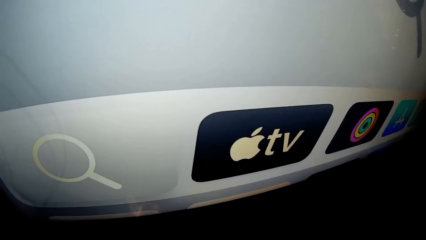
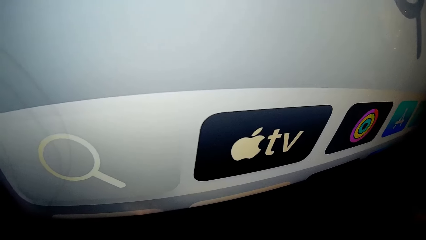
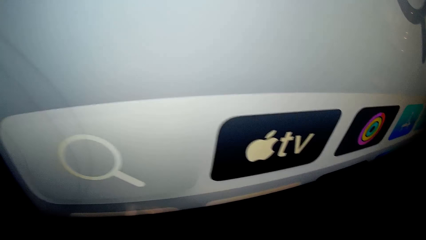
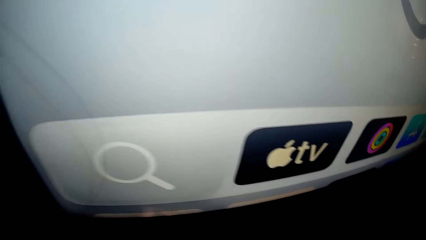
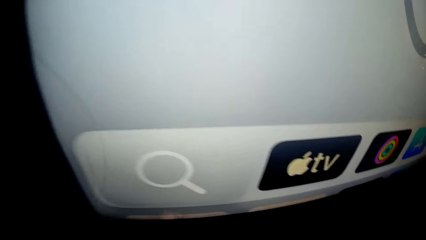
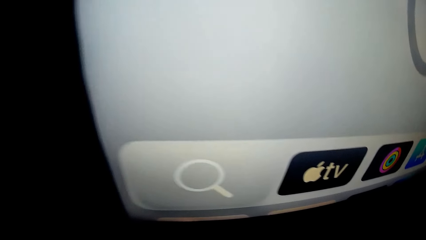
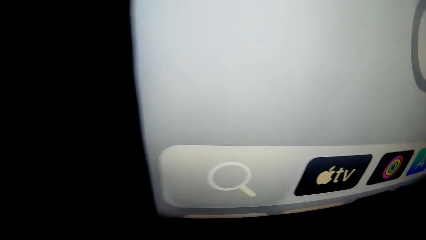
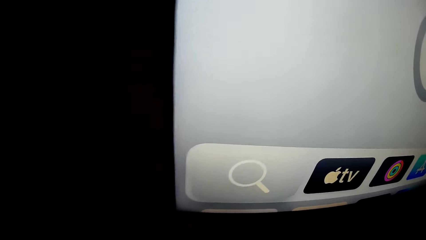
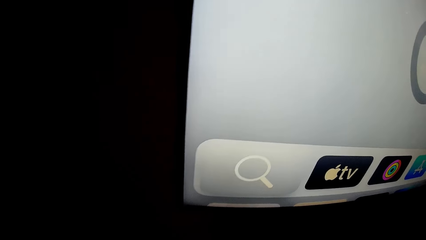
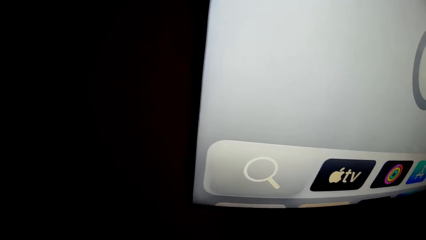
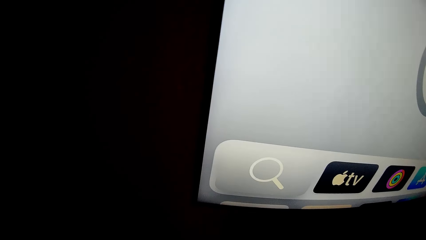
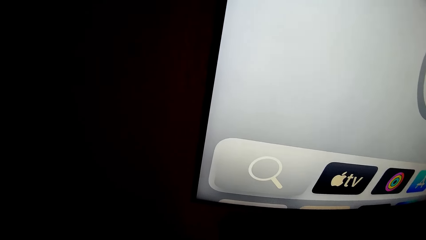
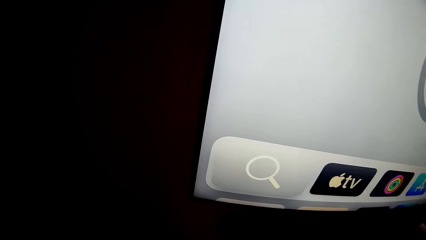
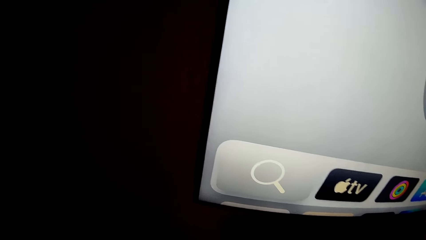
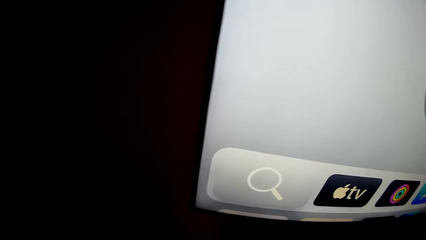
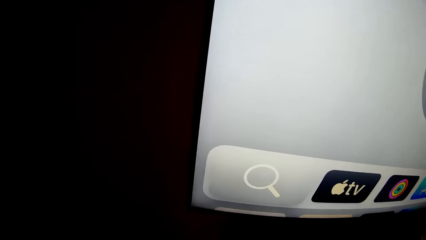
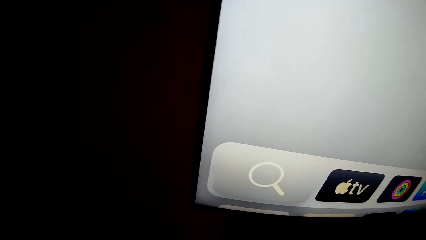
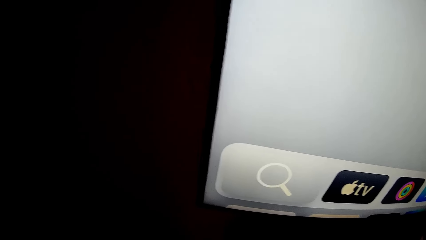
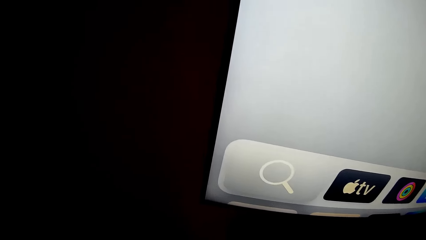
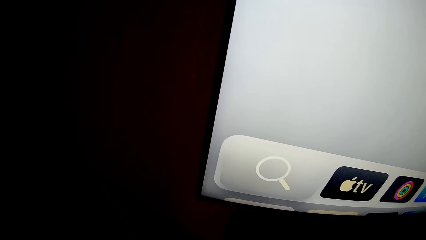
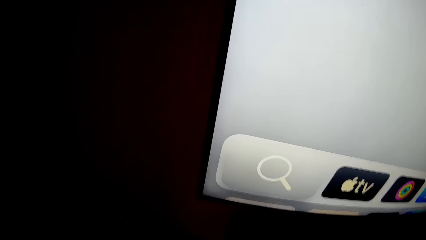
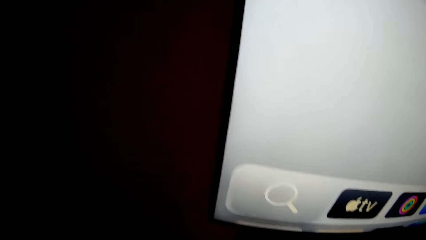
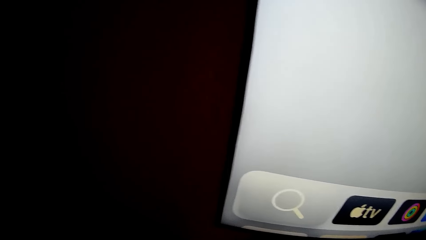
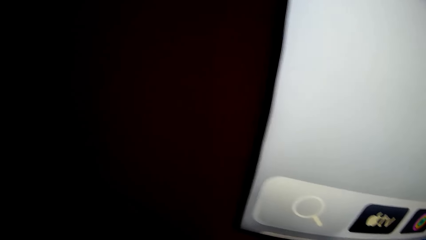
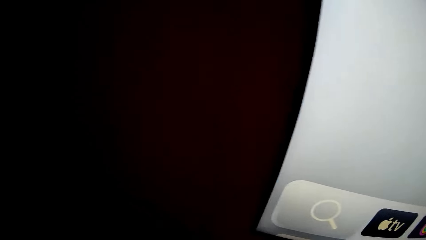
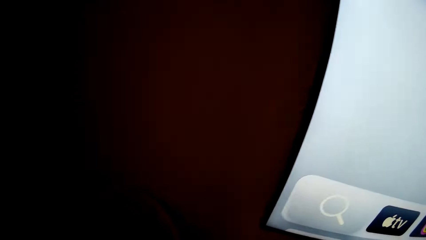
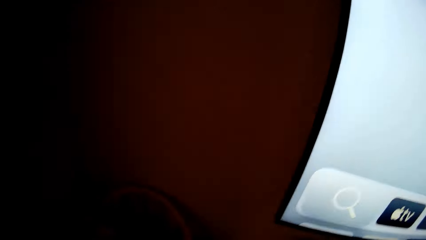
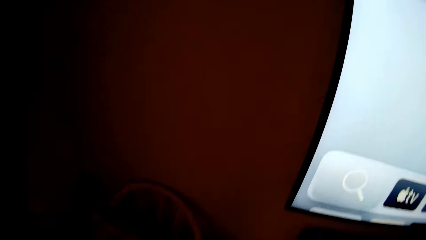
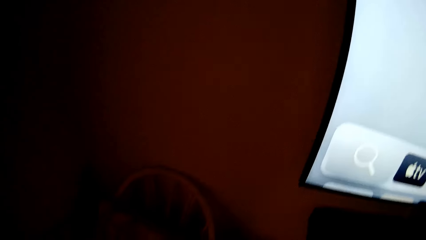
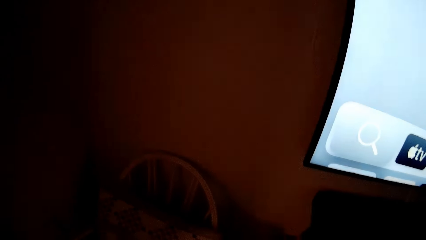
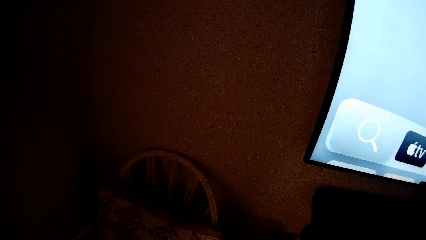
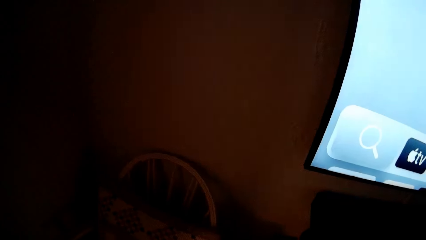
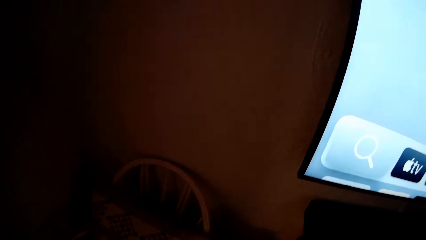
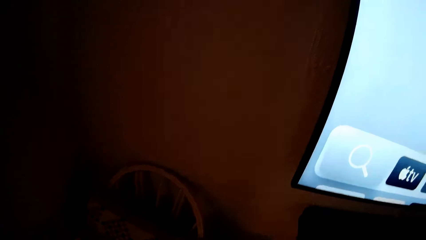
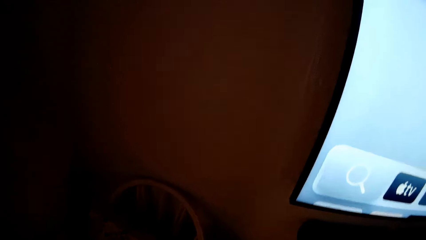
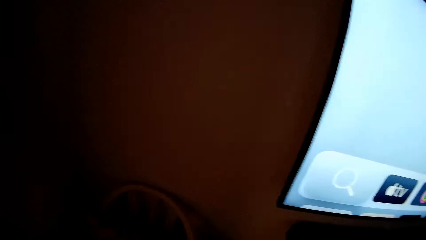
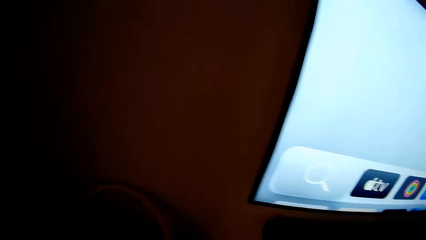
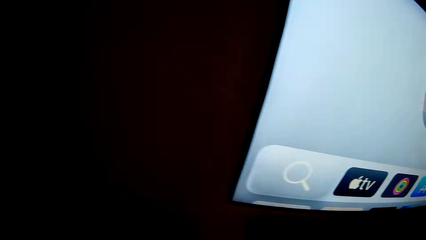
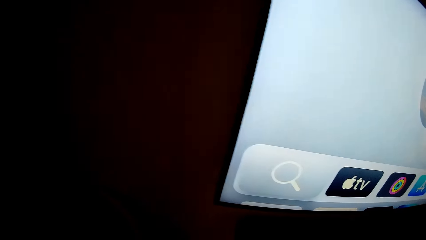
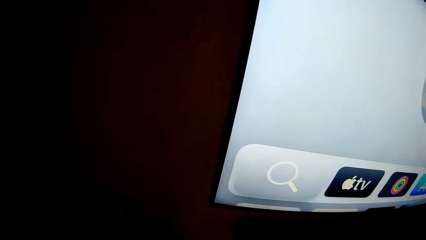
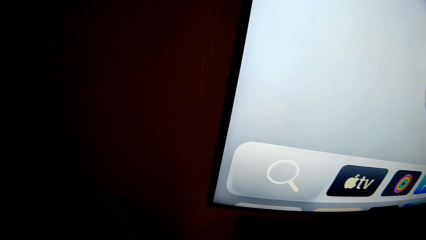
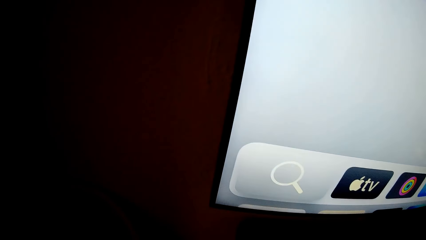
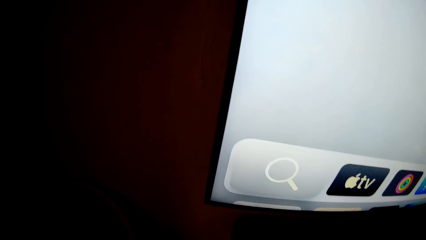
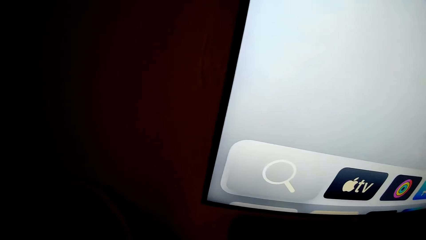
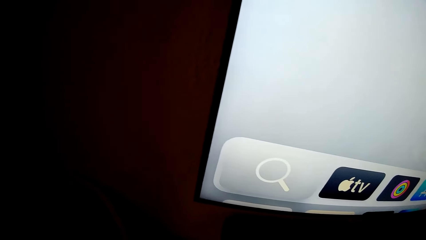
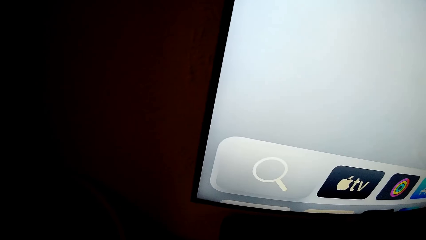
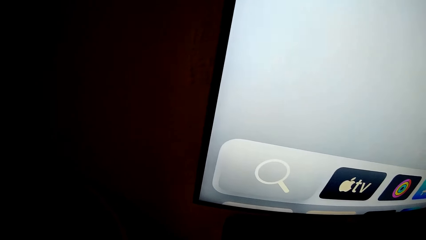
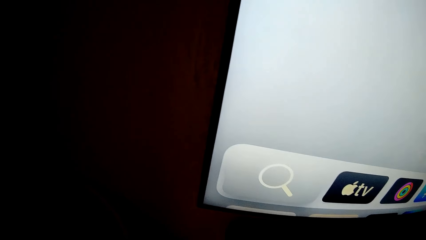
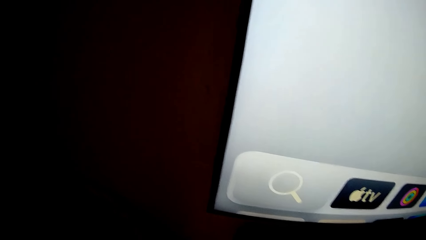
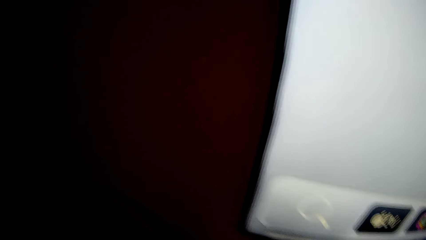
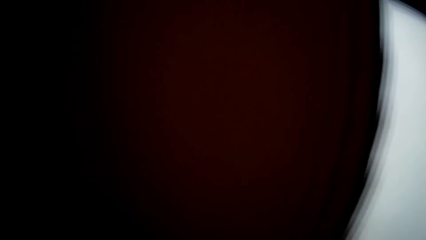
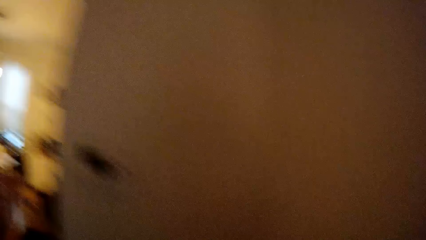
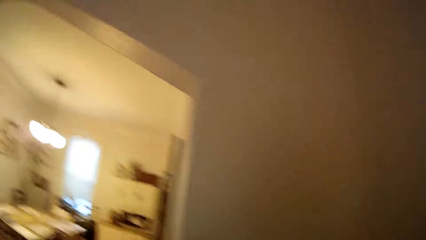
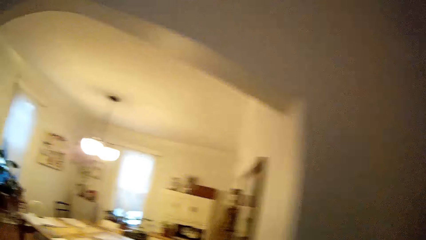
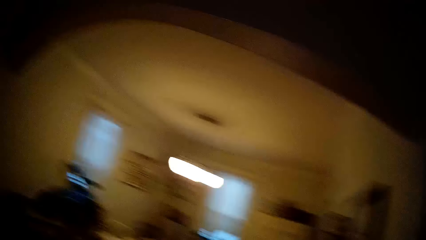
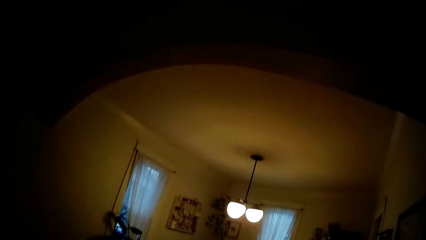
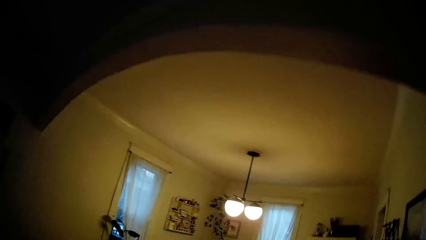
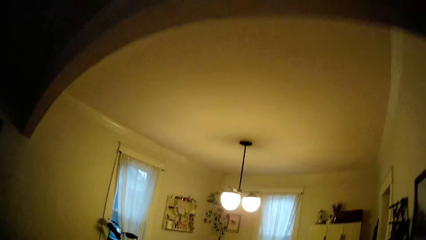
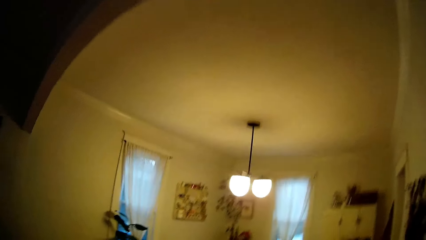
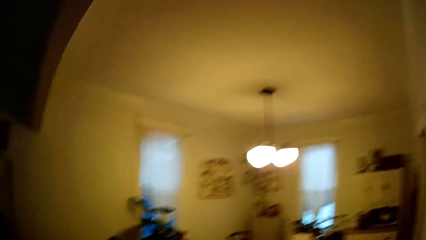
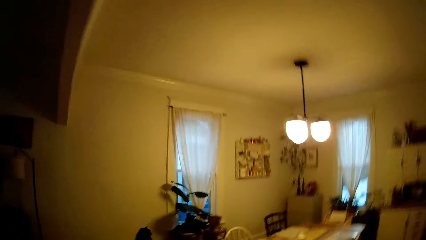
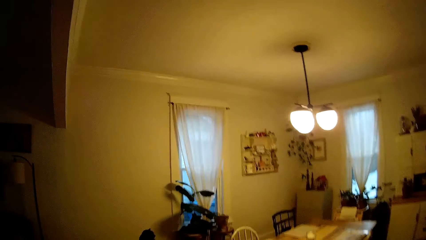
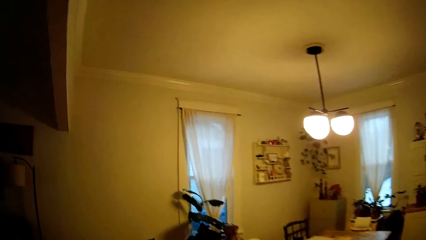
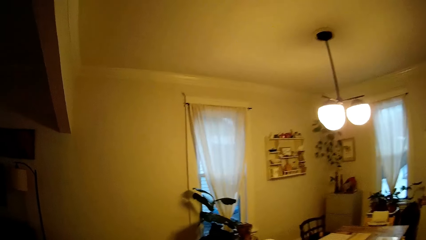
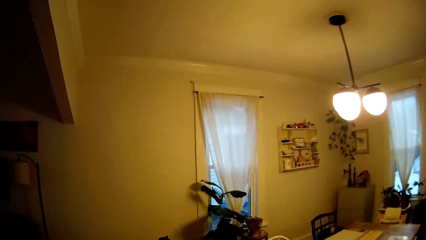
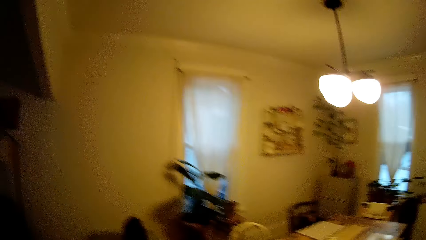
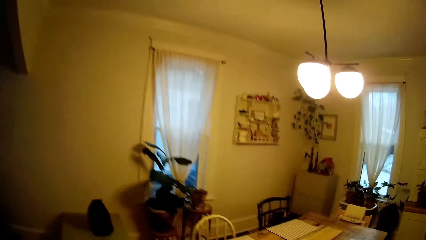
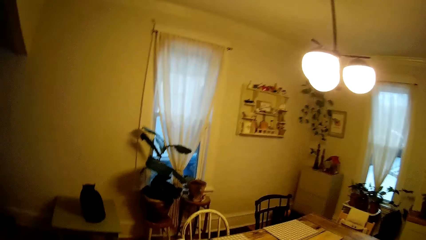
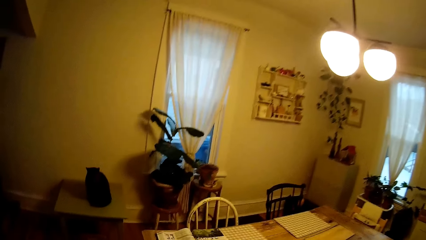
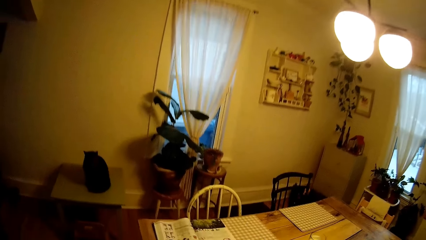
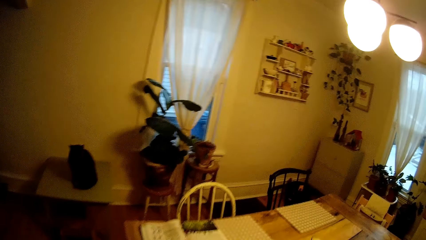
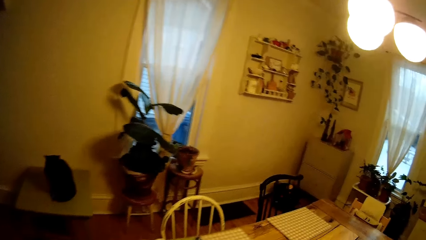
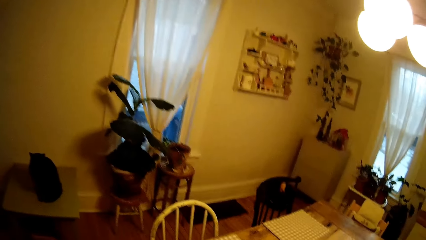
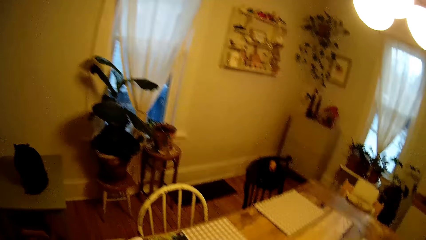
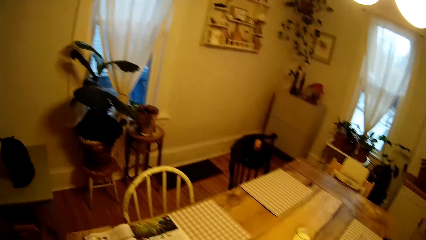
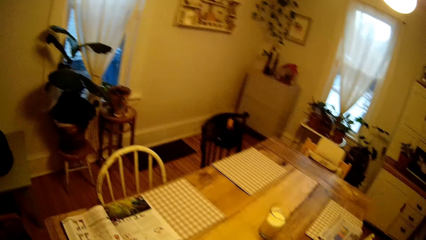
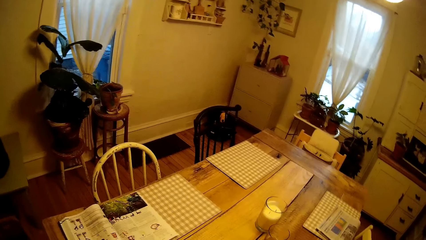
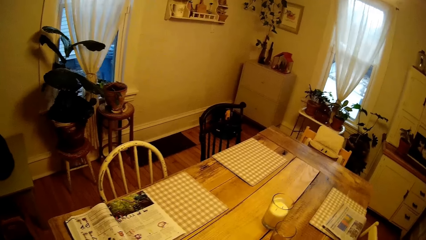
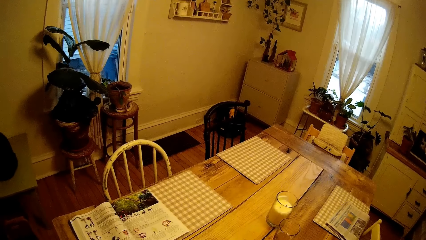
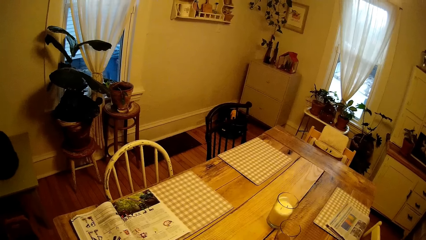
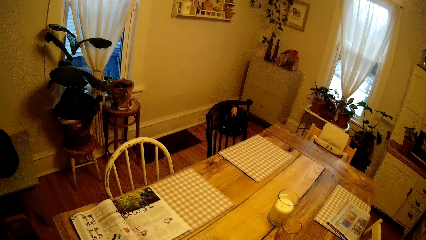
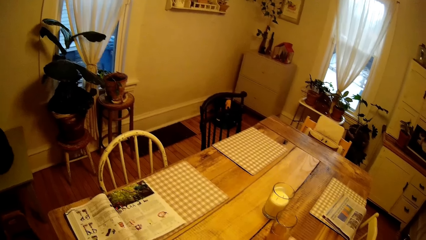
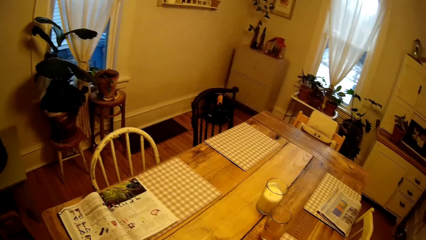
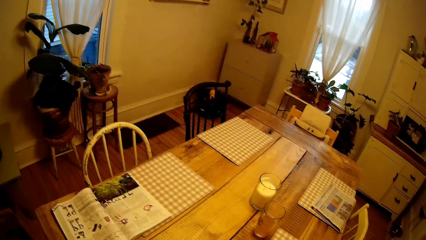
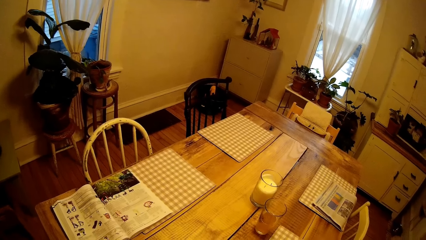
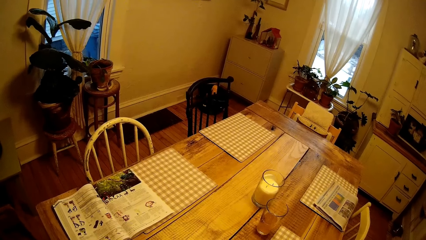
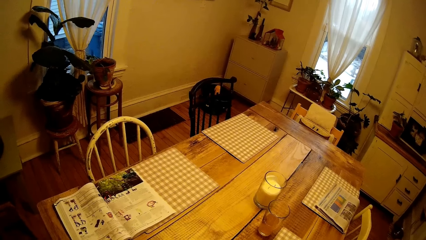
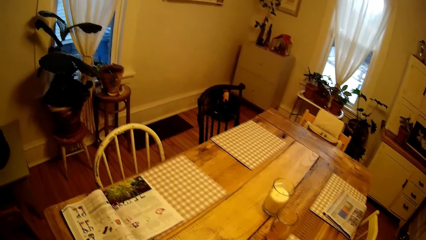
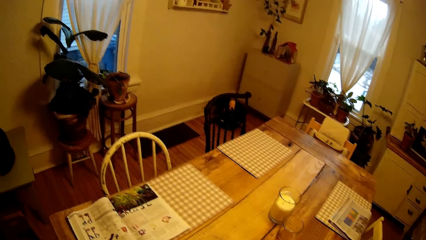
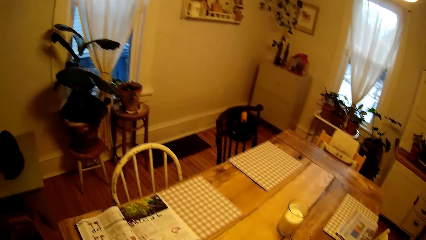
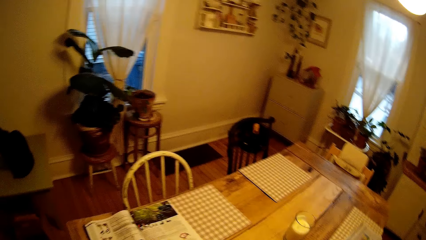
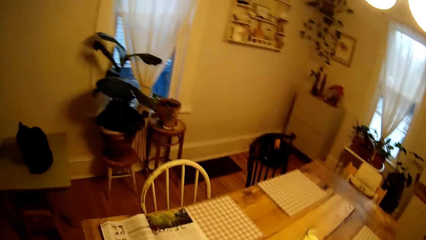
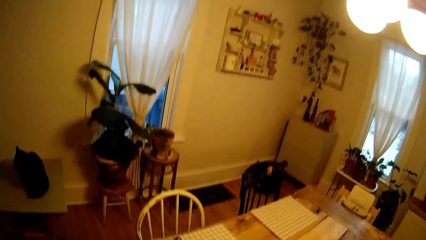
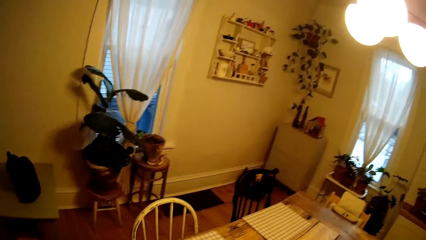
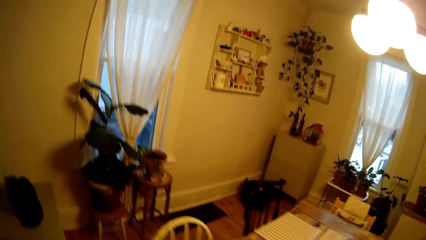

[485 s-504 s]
The man interacts with the camera wearer. The camera wearer looks at the room. They walk towards a dining table. They walk at the room.
